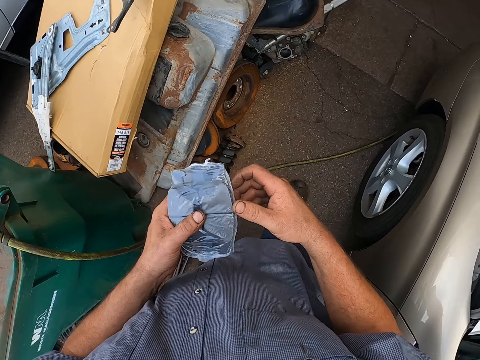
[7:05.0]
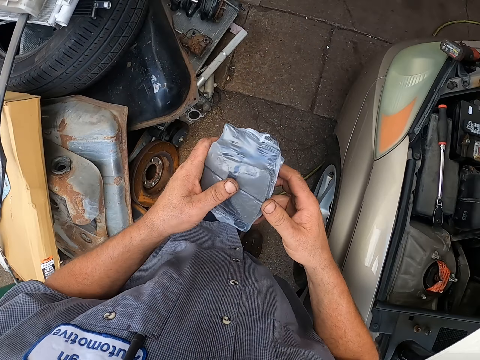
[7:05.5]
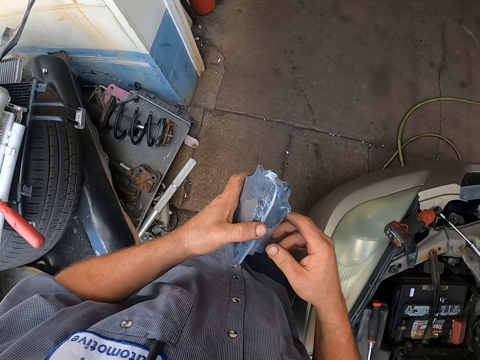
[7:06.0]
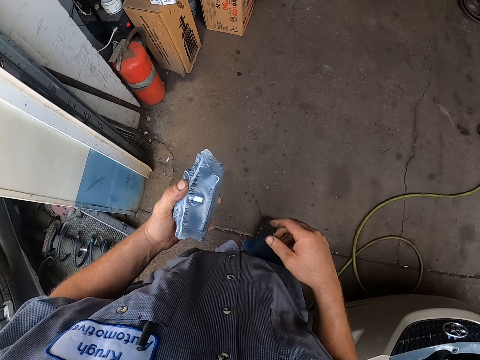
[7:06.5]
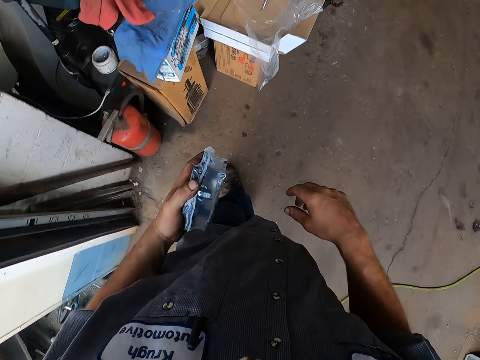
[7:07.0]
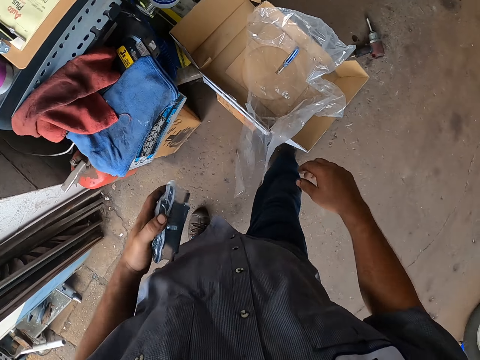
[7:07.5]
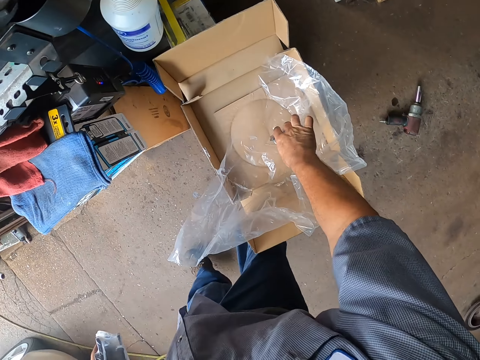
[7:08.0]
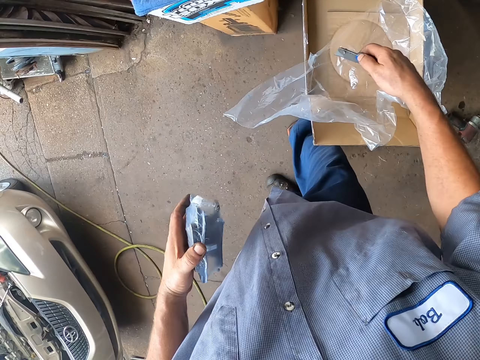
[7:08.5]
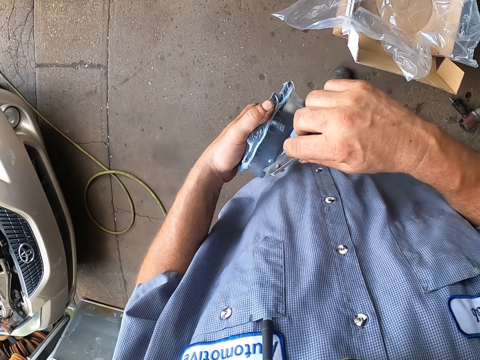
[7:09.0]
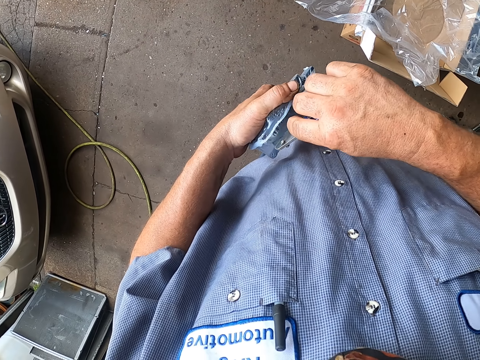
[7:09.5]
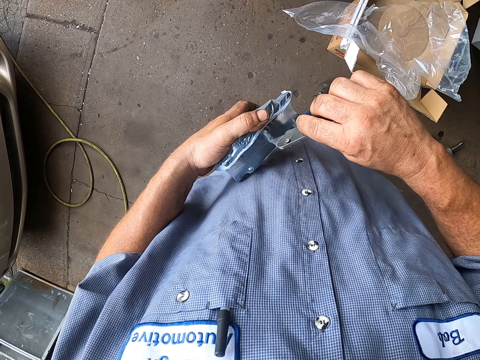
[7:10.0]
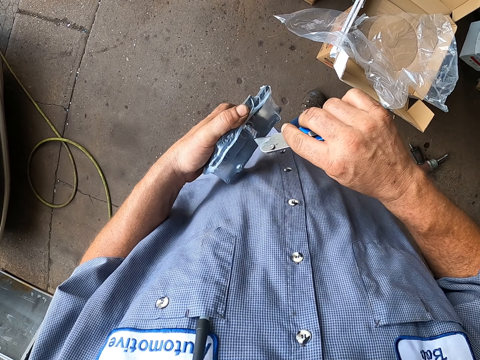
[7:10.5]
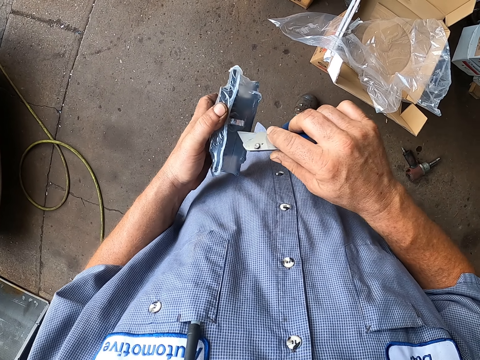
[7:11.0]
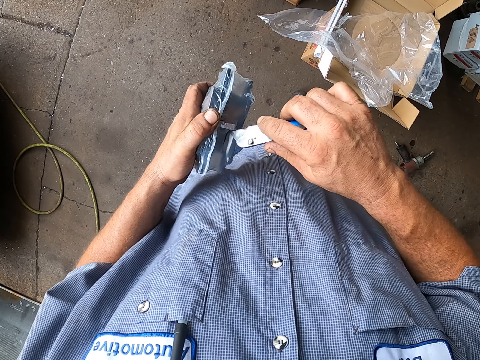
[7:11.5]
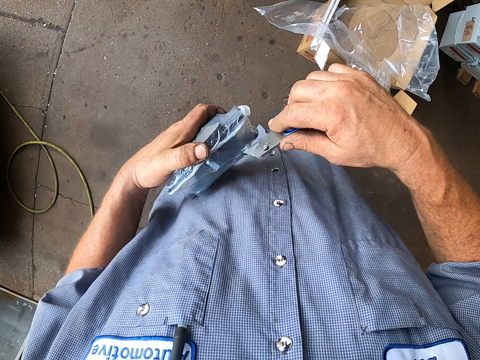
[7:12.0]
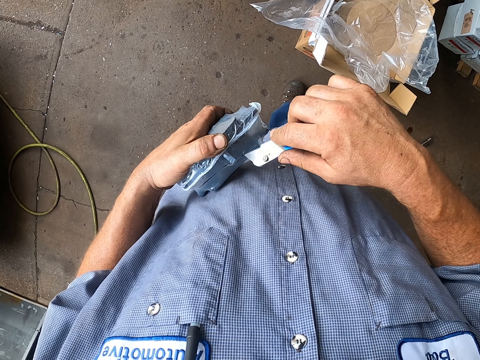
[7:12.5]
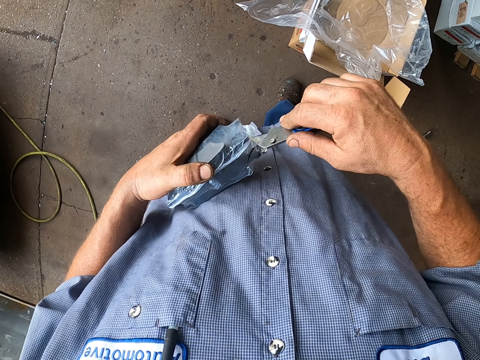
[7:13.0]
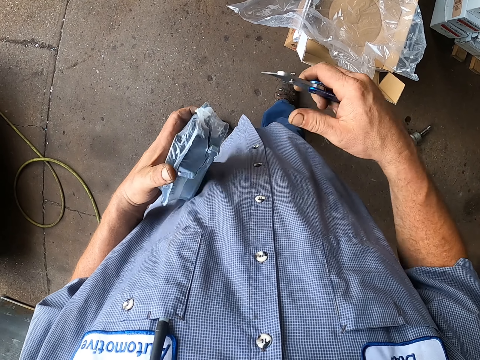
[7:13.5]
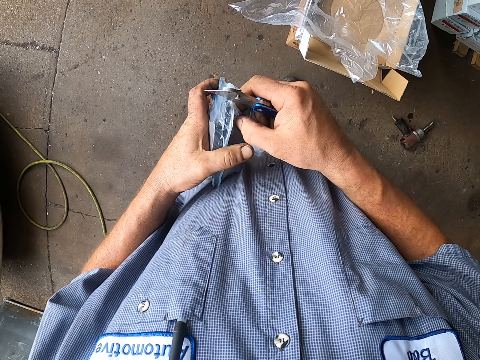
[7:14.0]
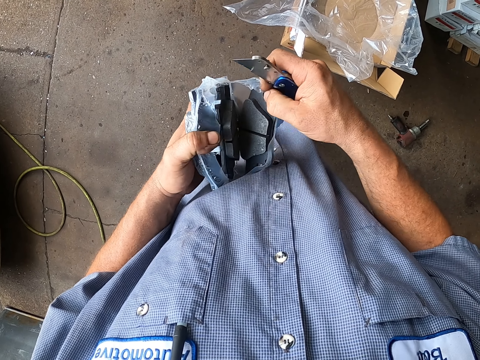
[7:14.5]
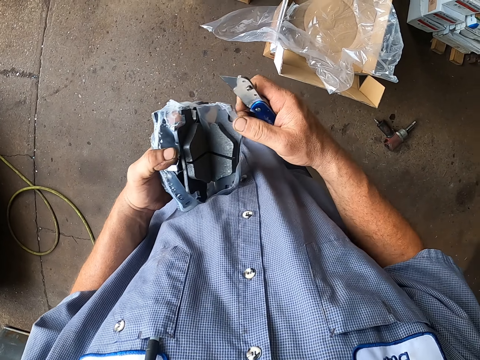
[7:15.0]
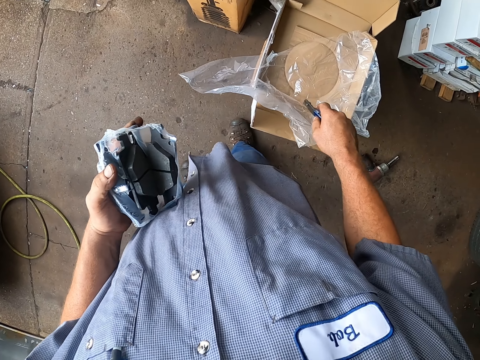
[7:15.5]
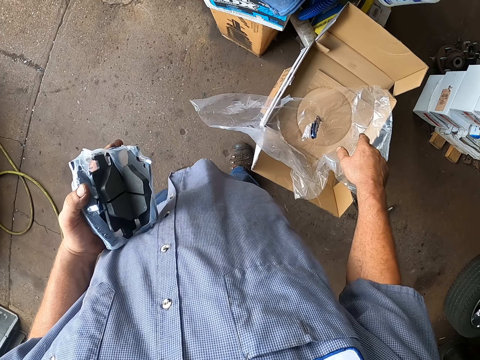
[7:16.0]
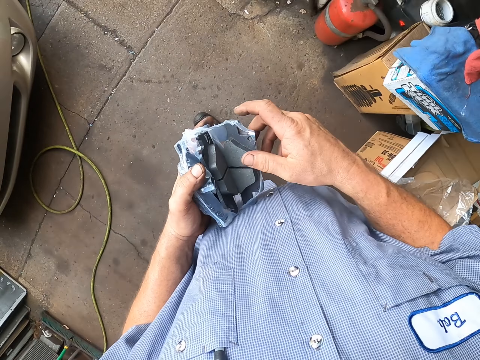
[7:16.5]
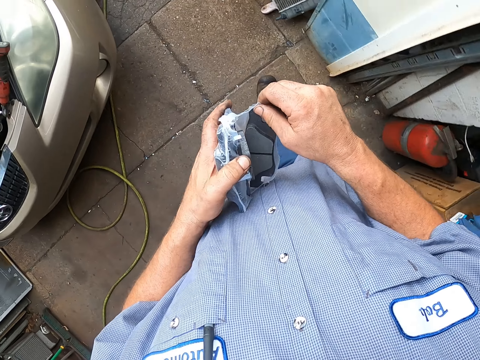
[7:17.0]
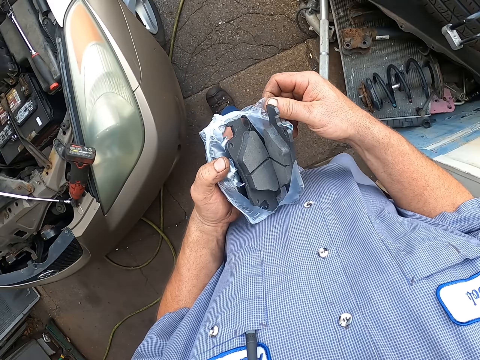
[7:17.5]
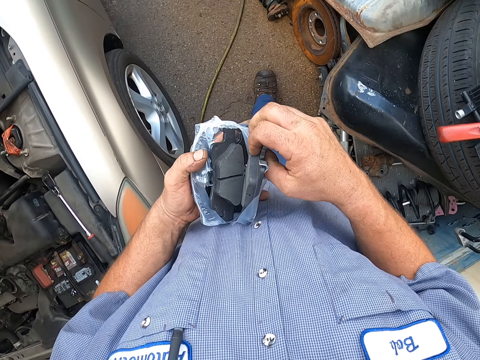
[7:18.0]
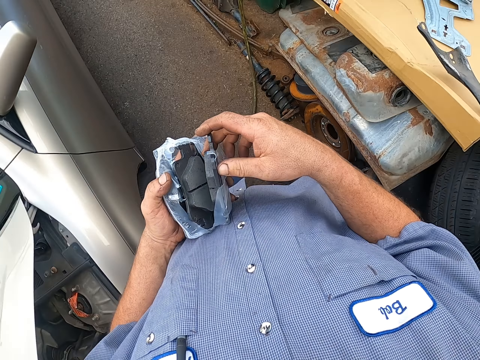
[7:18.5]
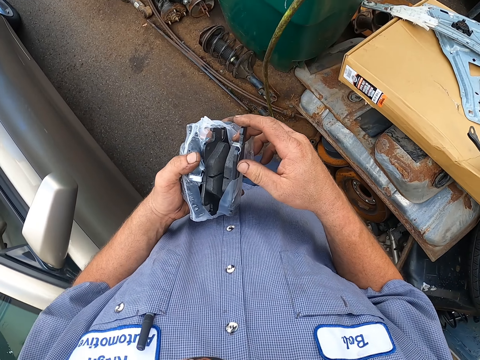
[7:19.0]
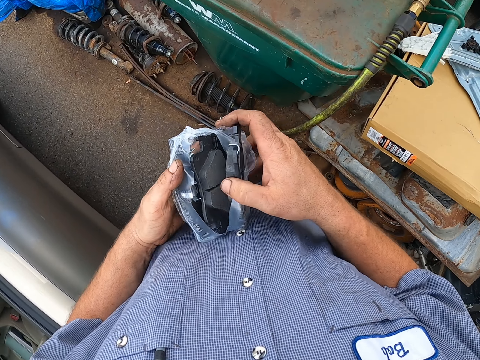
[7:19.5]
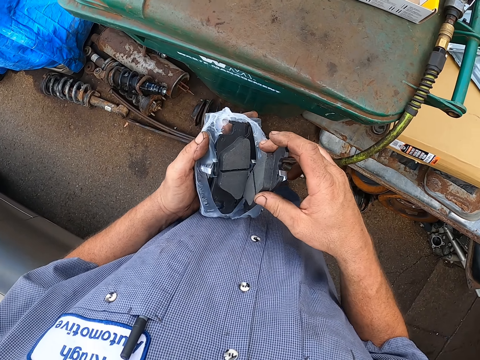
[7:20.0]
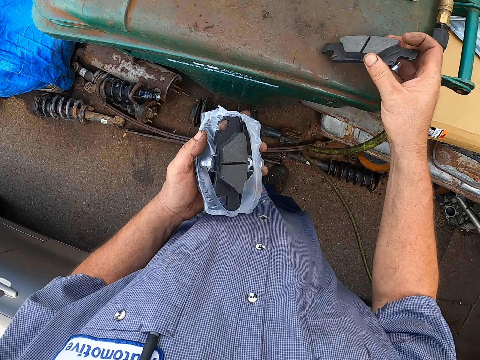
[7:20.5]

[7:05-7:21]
The camera wearer walks around. They pick up the cutter. They cut something. They tear the nylon. They put the nylon in the box. They put the cutter in the box. They walk around. They remove the nylon. They take brake pads from the nylon.

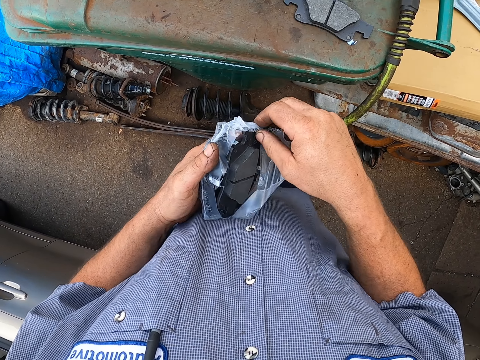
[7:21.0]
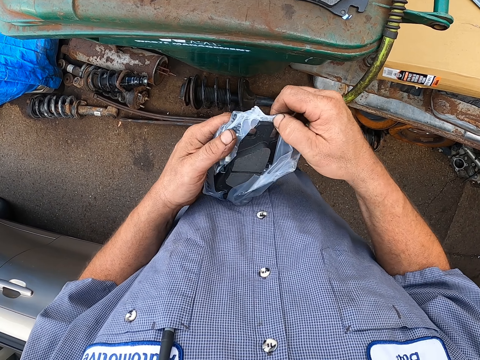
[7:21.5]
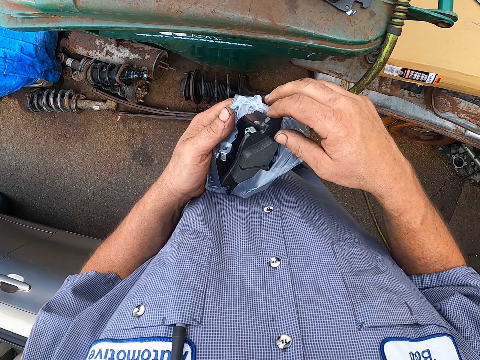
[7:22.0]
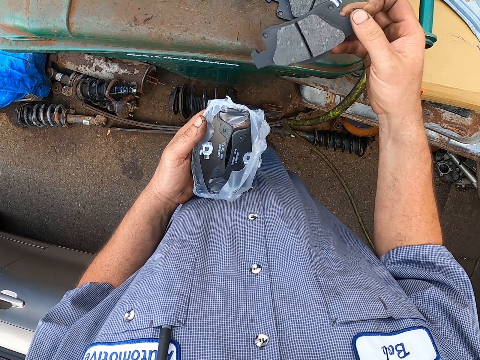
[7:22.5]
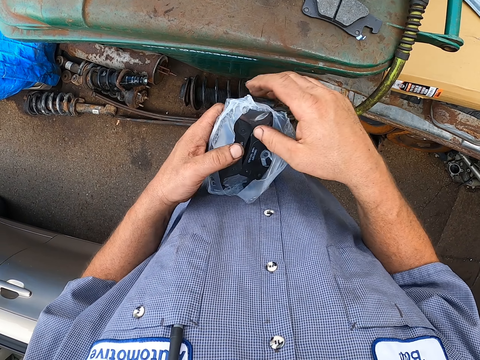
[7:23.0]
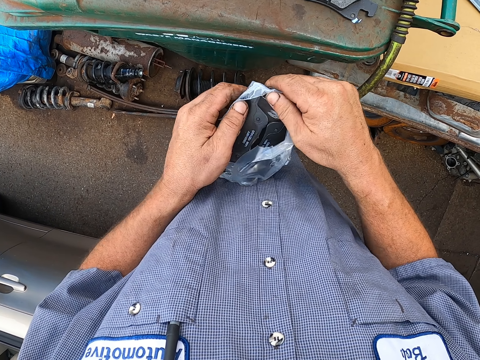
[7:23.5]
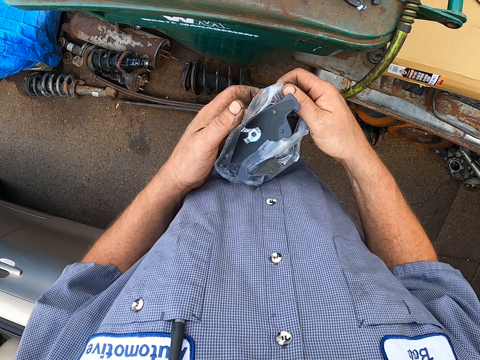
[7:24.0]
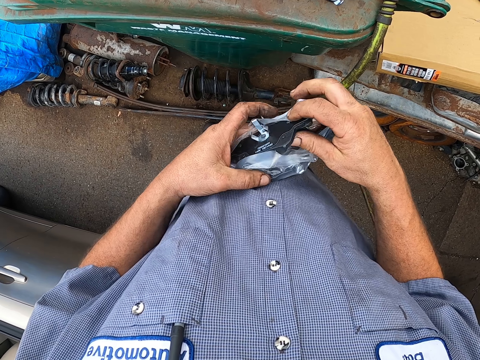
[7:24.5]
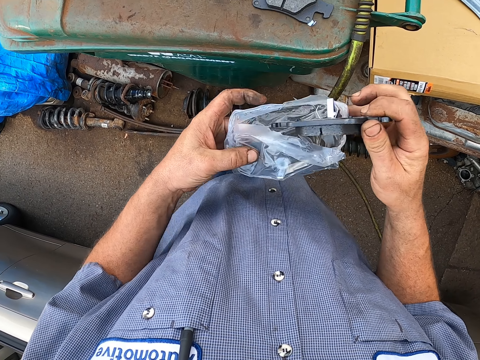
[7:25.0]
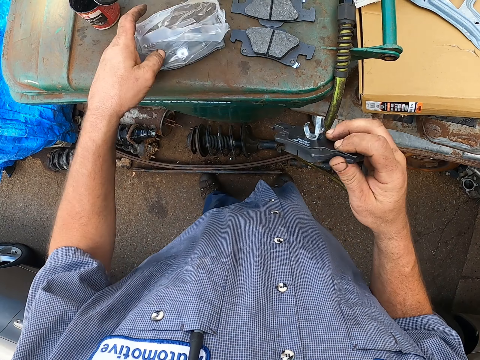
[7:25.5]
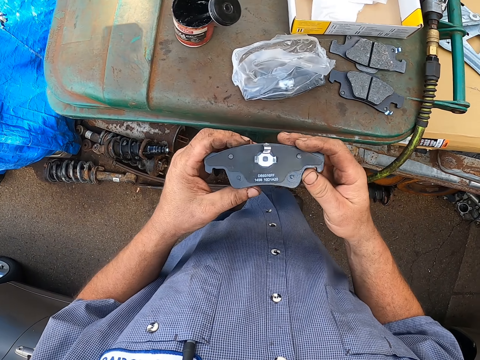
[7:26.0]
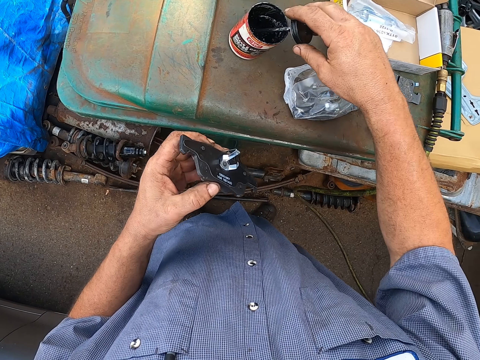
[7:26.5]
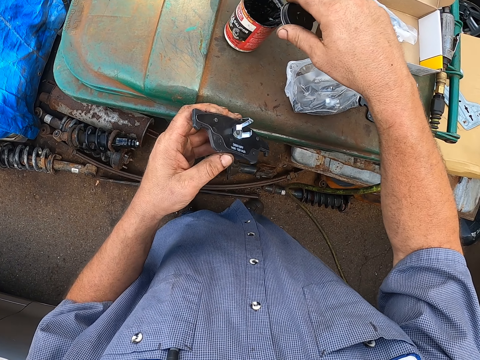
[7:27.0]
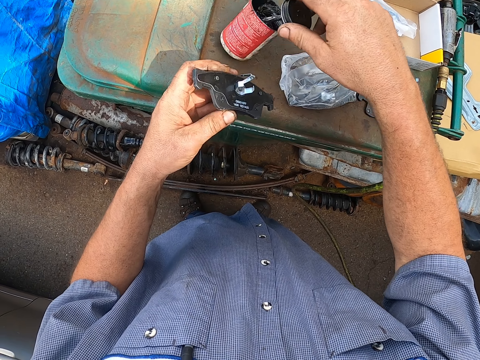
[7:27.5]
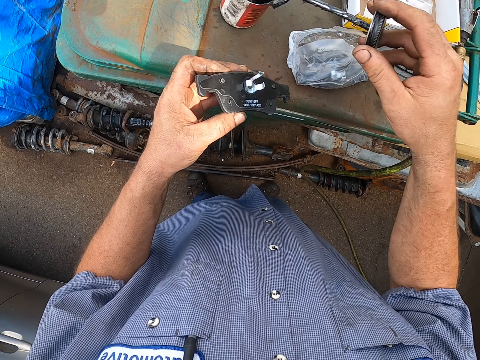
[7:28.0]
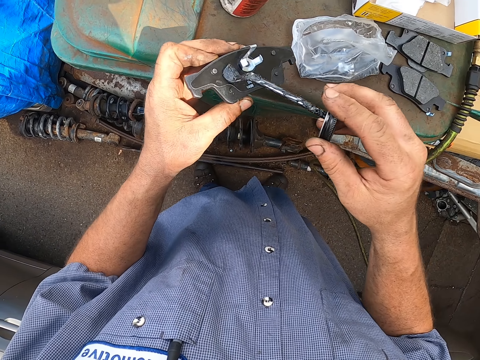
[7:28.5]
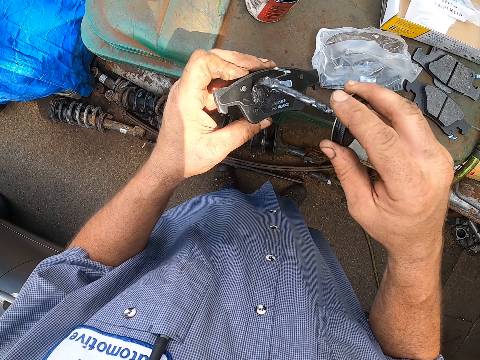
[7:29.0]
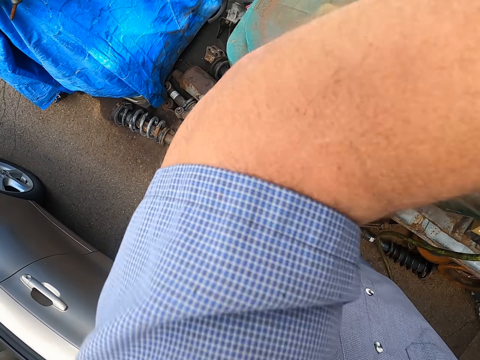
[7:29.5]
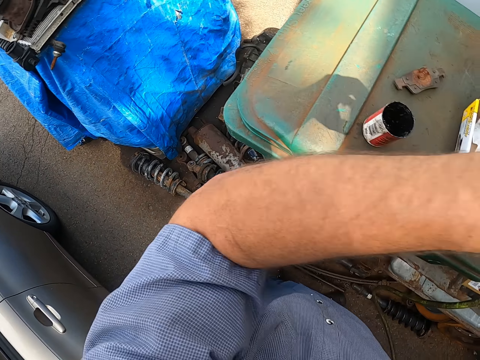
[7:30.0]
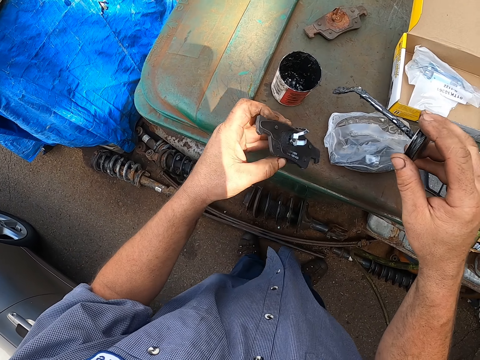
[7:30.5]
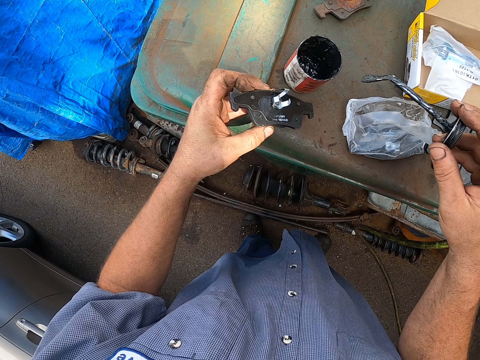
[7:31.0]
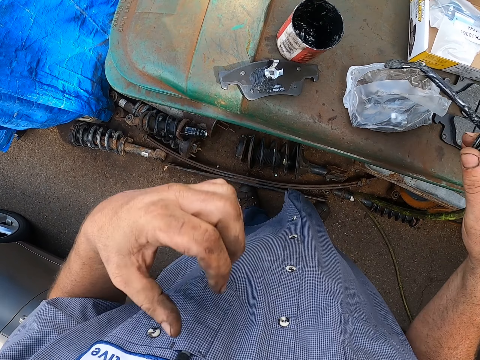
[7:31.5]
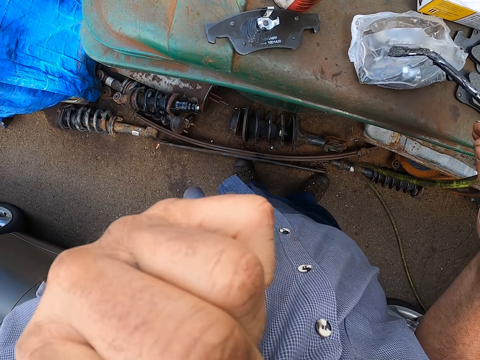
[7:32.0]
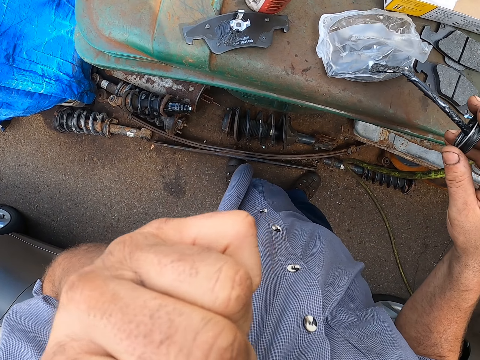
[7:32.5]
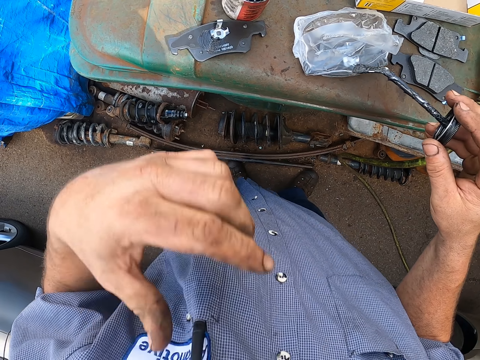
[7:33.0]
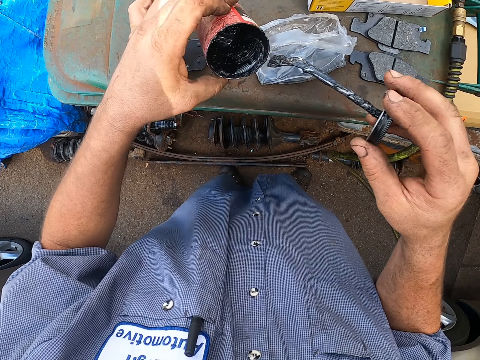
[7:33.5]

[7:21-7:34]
The camera wearer puts the brake pads on the steel. They take the brake pads from the nylon. They put down the brake pads. They remove the brake pads from the nylon. They put down the nylon. They take the grease oil. They pick up the brush. They apply the oil on the brake pads. They move the hand. They put down the brake pads. They wipe the face.
